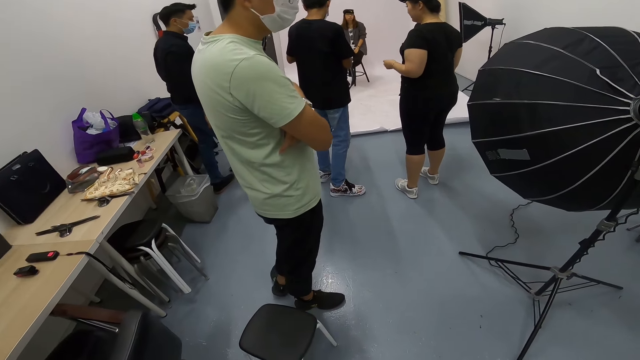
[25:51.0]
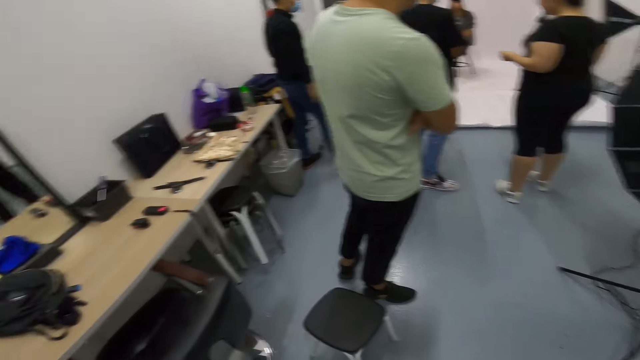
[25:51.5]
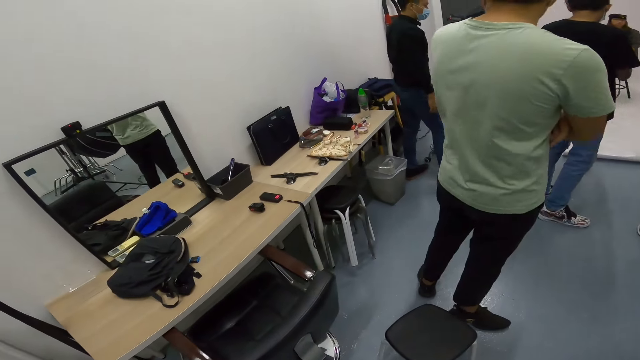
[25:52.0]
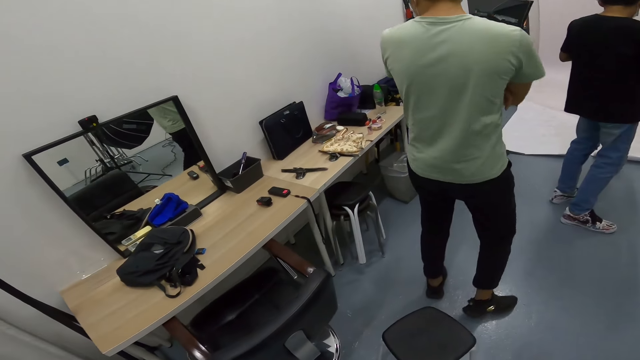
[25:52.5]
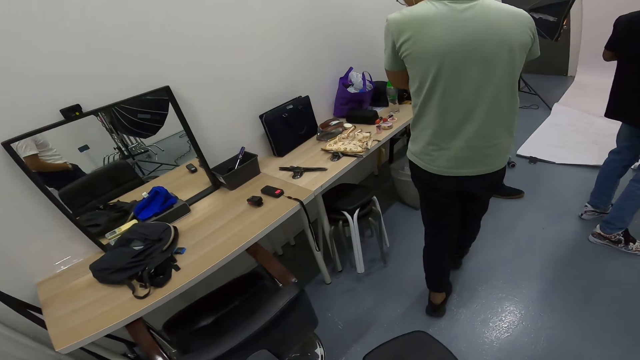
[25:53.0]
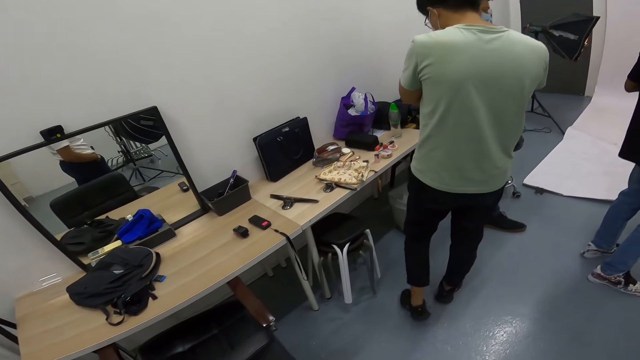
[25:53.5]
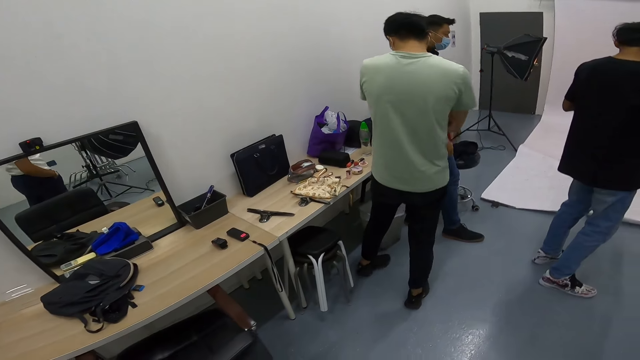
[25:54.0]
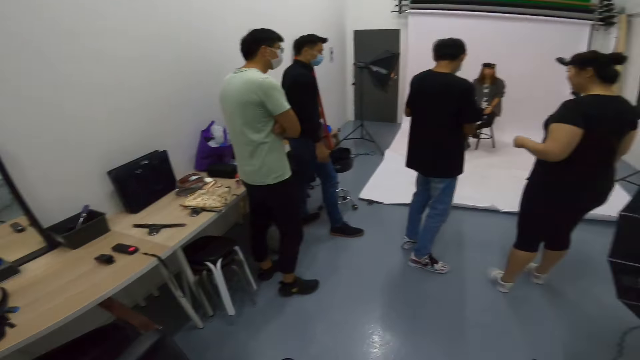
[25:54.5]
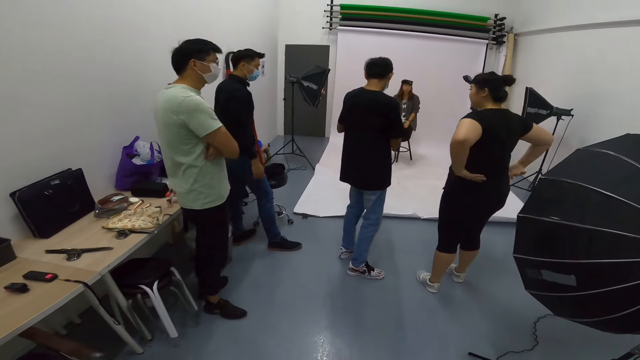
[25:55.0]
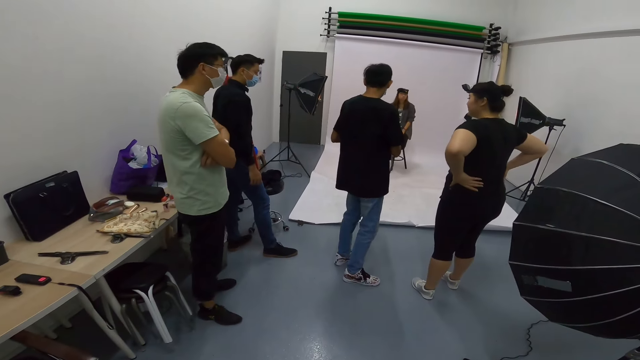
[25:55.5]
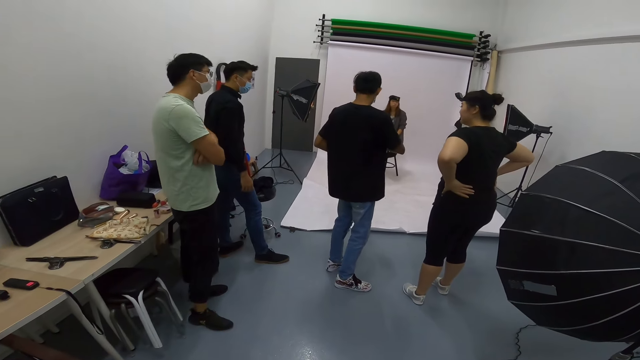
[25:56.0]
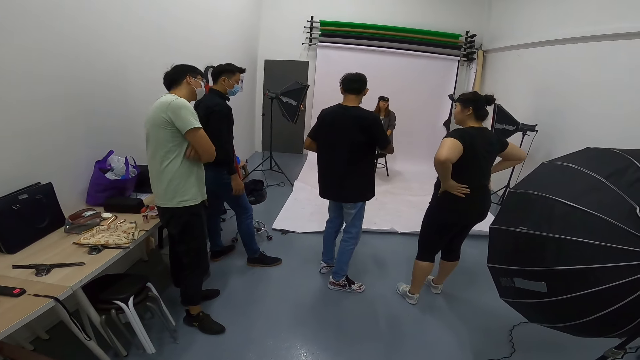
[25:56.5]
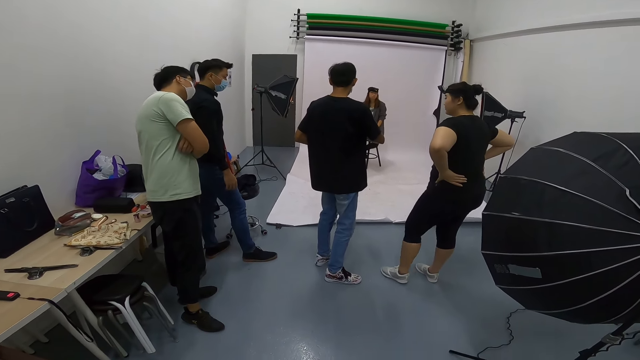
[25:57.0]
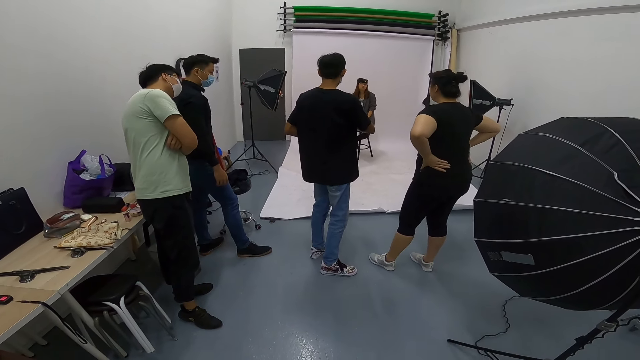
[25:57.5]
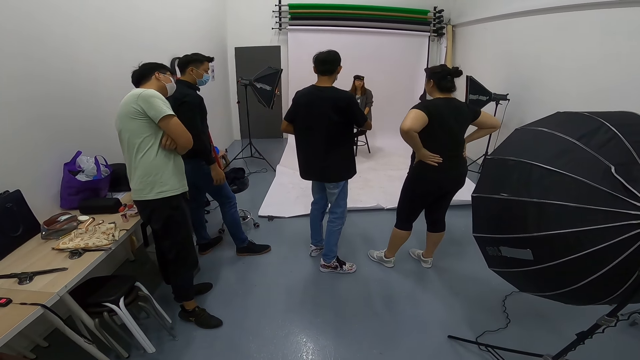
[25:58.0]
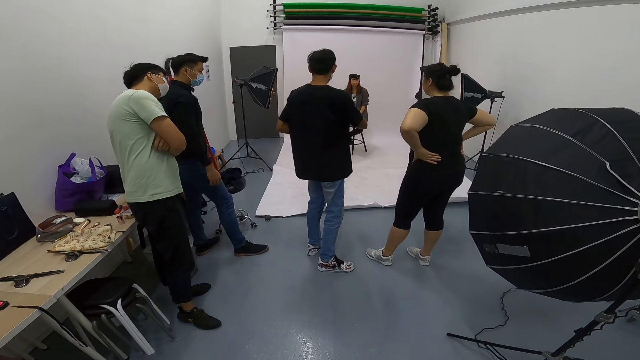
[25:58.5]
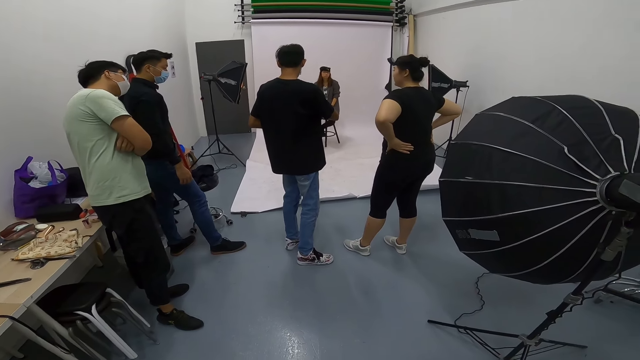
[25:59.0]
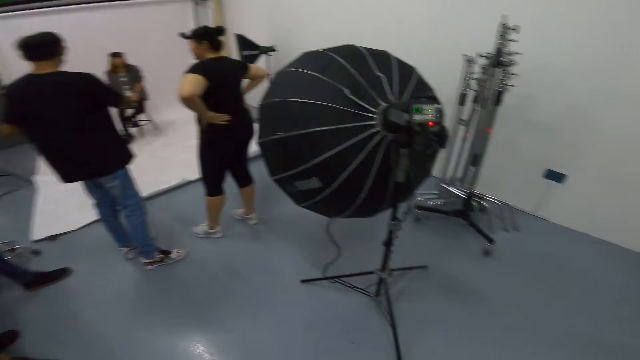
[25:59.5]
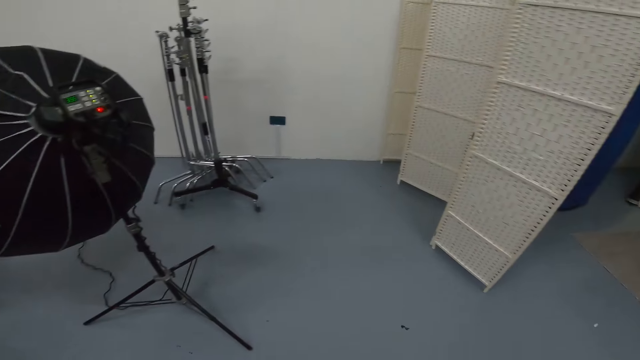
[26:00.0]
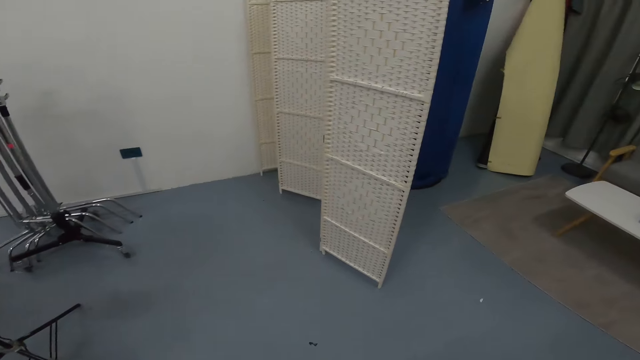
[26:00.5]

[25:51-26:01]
The camera wearer looks around the studio room.

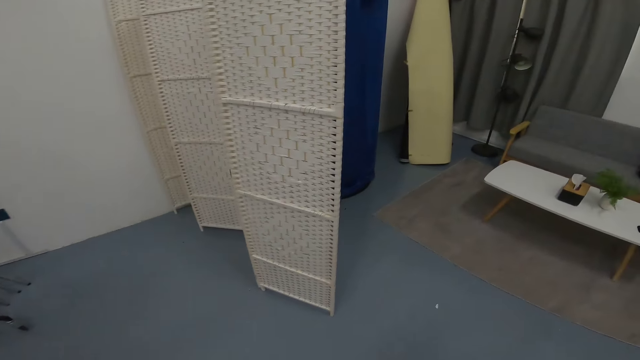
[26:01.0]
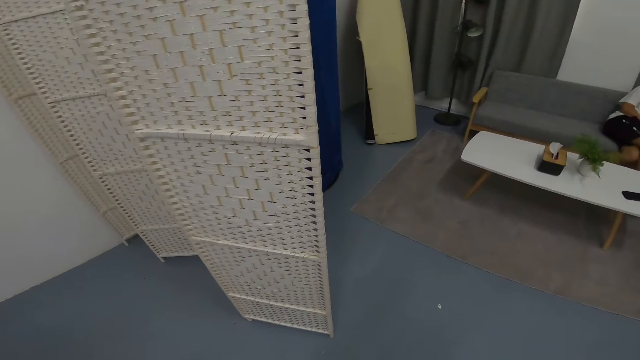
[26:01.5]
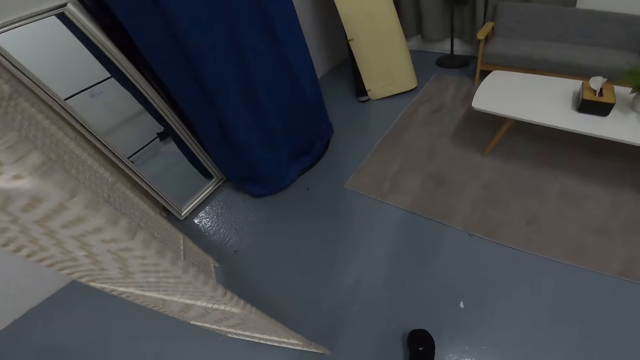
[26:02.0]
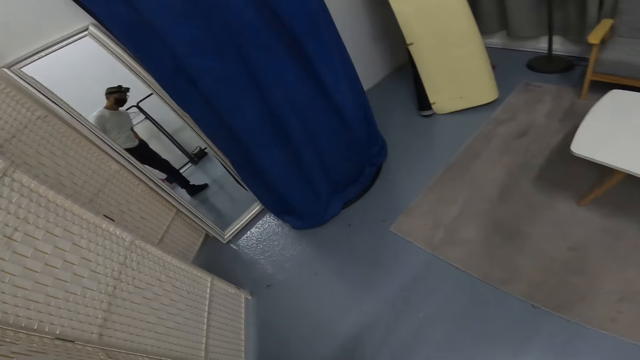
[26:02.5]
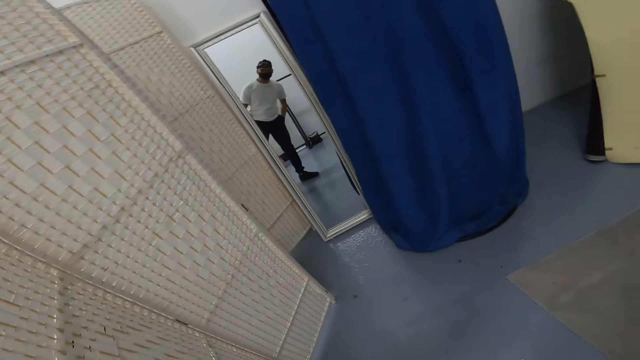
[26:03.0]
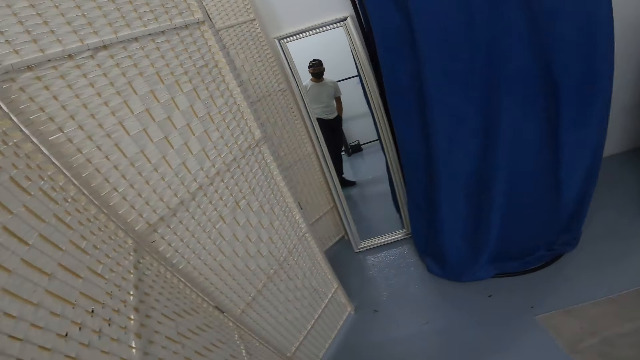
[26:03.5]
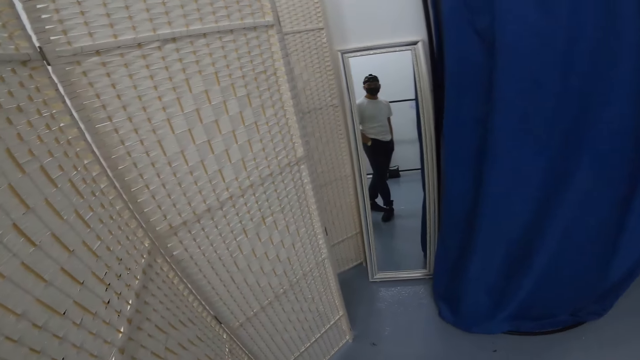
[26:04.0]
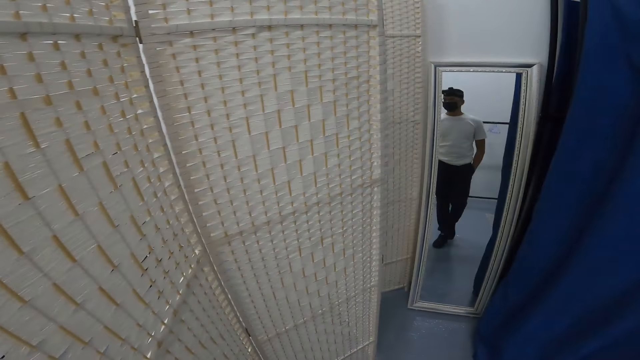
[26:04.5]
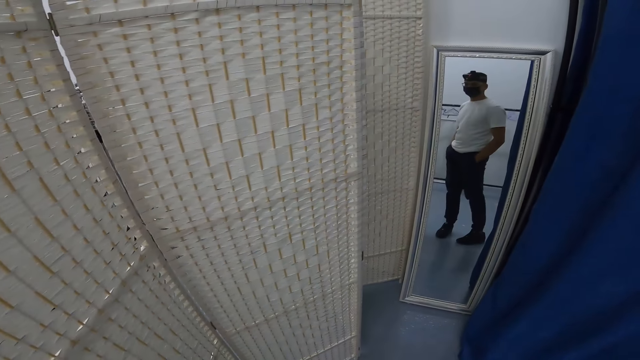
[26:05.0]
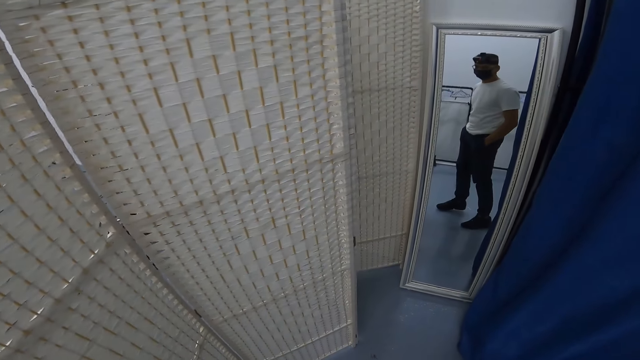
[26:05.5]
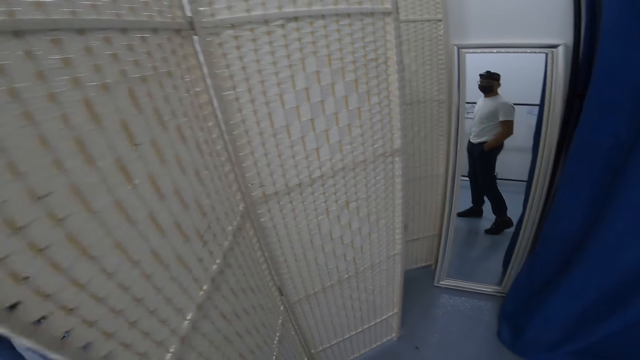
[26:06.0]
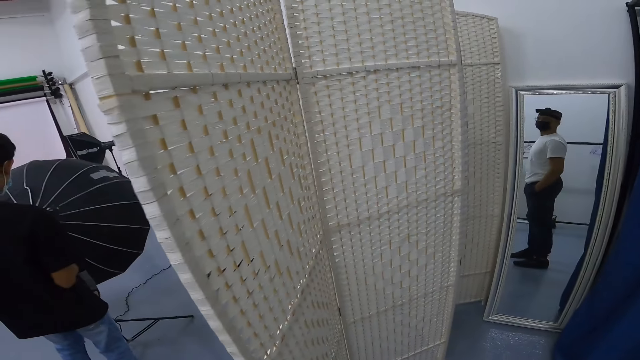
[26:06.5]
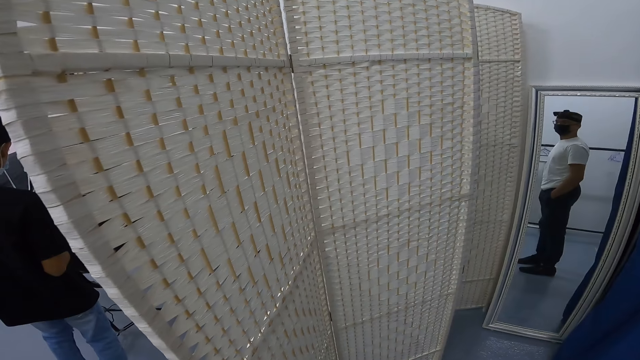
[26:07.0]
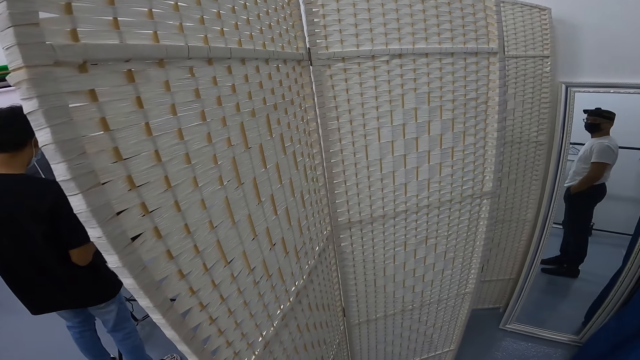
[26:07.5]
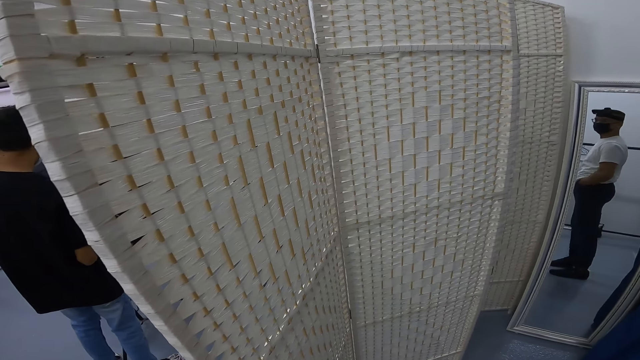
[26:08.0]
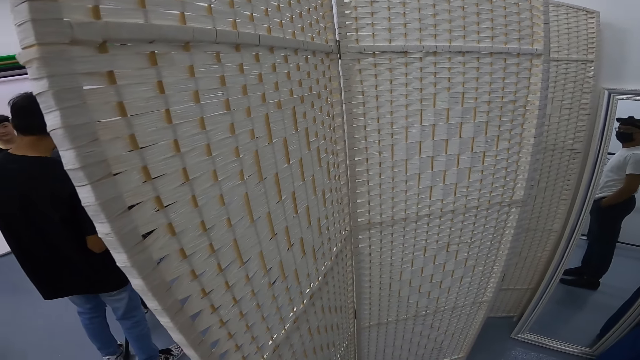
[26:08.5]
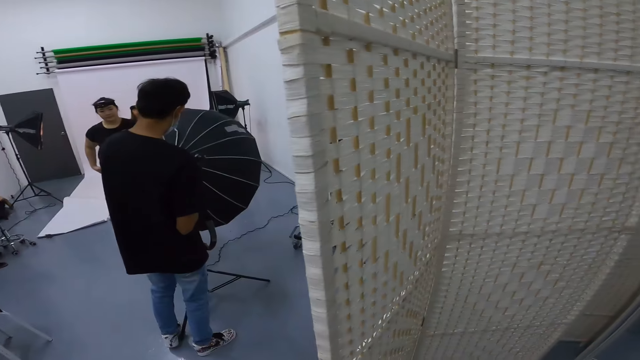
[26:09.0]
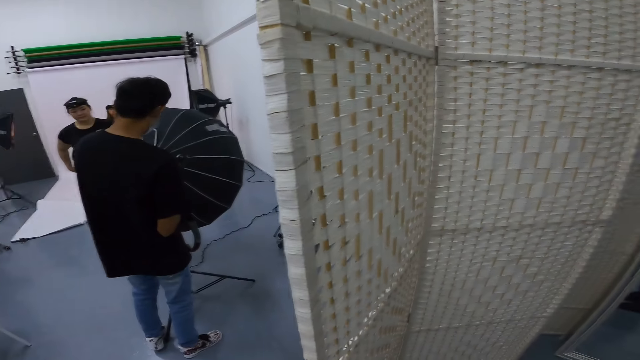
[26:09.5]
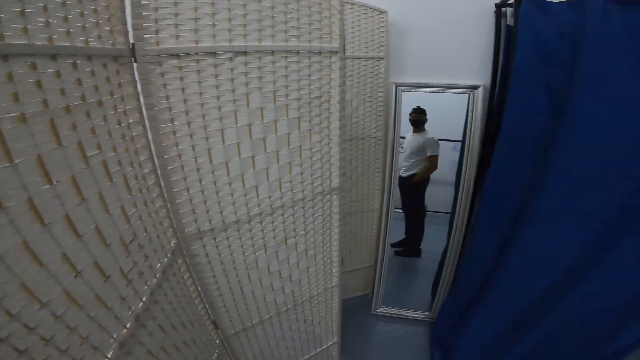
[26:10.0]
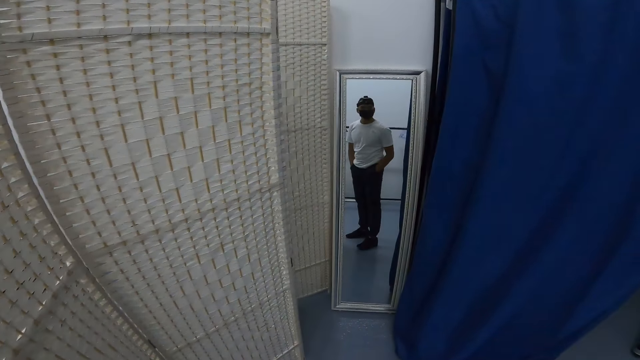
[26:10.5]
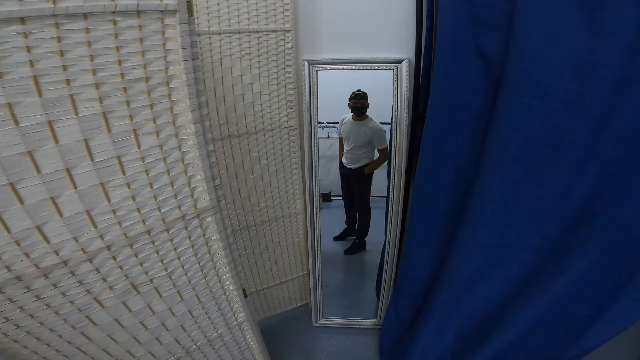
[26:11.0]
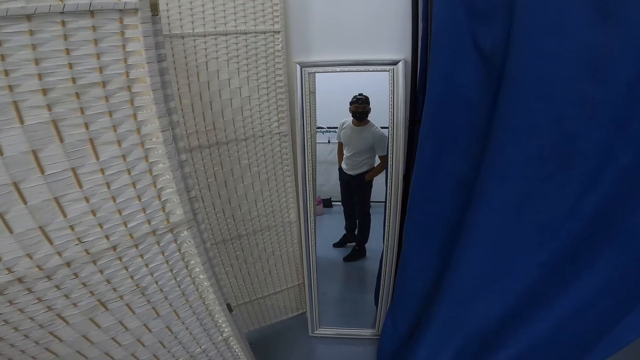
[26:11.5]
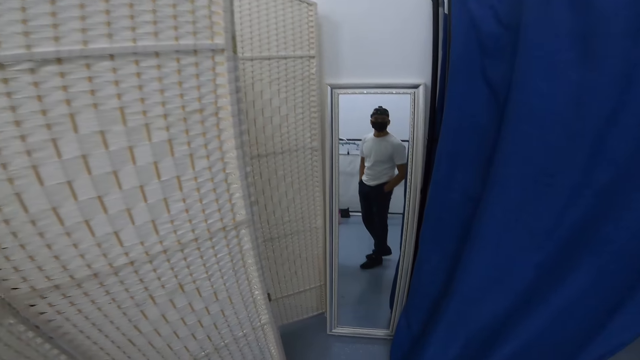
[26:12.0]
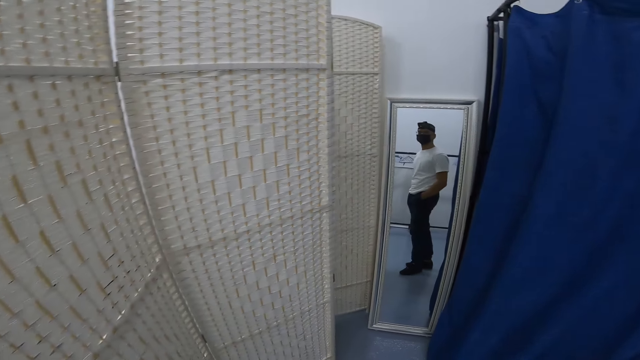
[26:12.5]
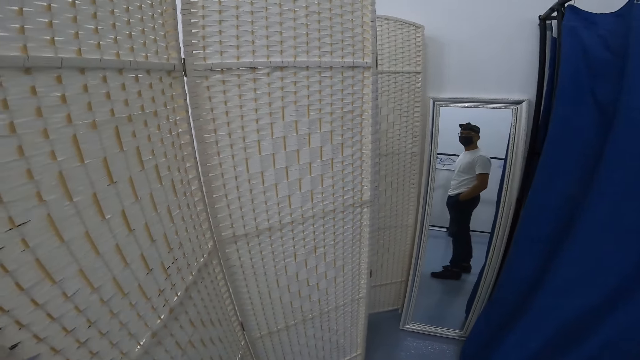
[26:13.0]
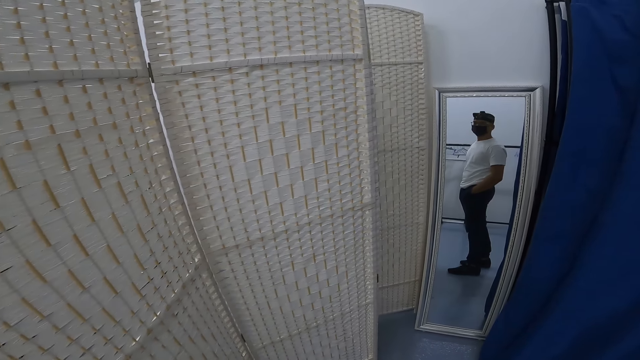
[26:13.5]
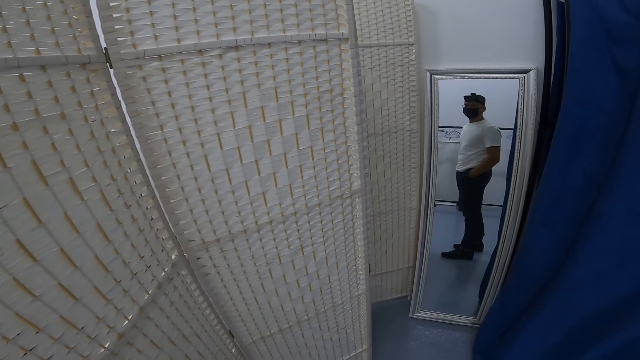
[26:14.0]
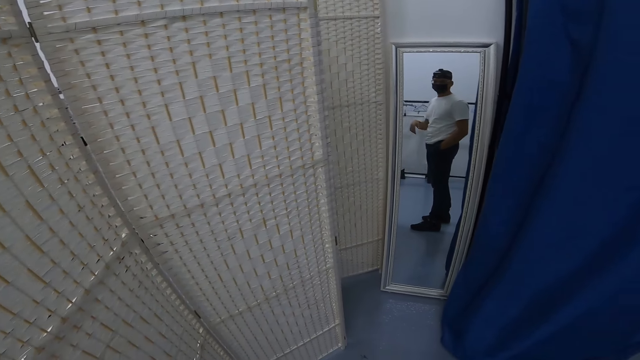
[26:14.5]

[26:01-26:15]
The camera wearer watches himself on the mirror. A man adjusts the studio lights. The camera wearer looks at himself in the mirror.
